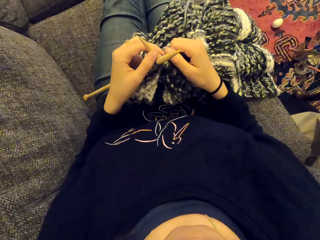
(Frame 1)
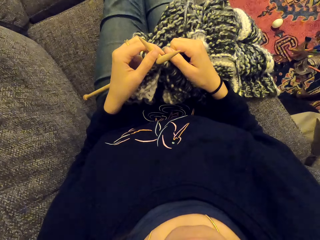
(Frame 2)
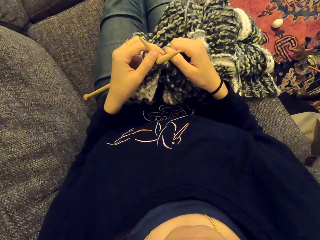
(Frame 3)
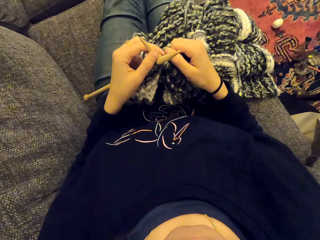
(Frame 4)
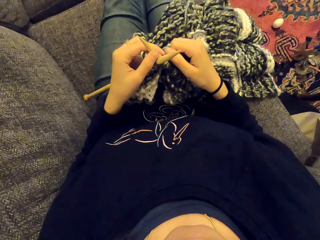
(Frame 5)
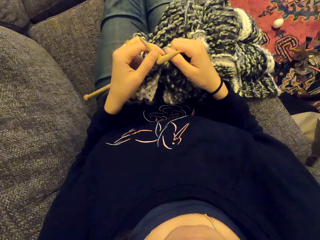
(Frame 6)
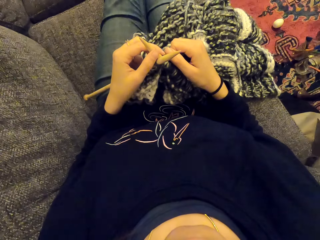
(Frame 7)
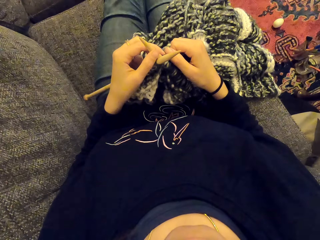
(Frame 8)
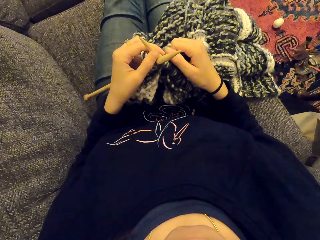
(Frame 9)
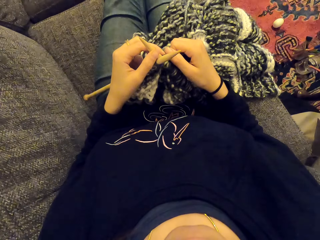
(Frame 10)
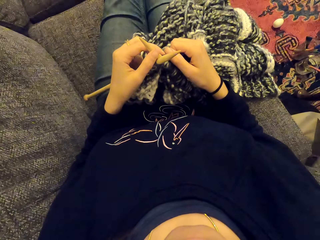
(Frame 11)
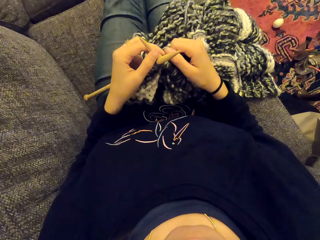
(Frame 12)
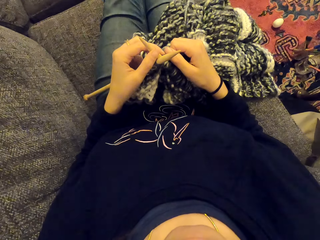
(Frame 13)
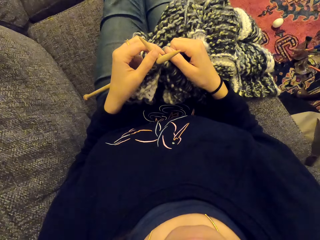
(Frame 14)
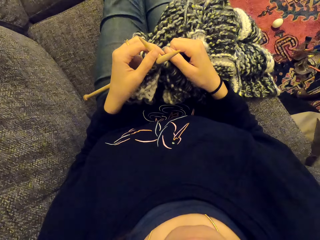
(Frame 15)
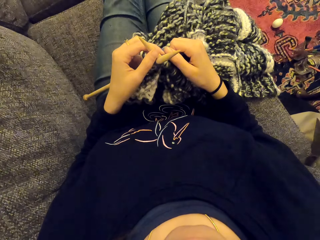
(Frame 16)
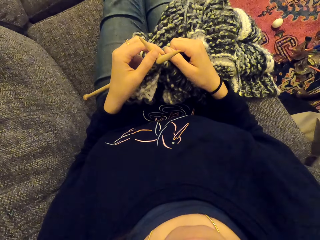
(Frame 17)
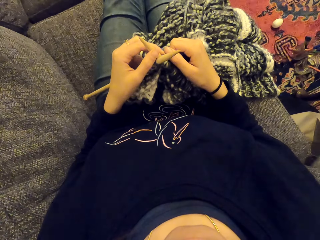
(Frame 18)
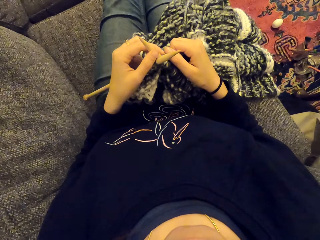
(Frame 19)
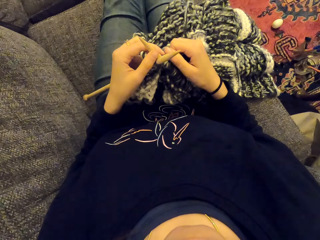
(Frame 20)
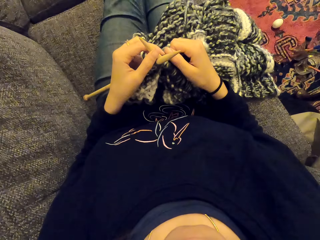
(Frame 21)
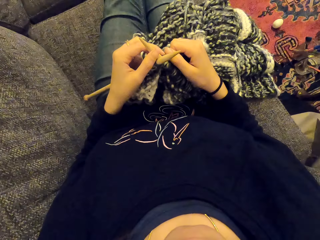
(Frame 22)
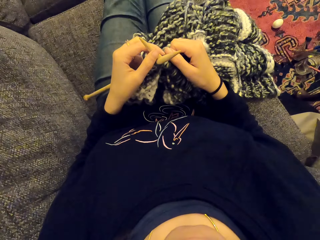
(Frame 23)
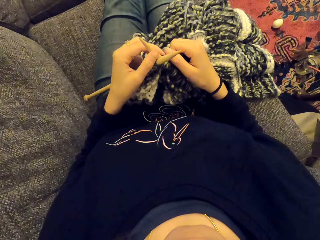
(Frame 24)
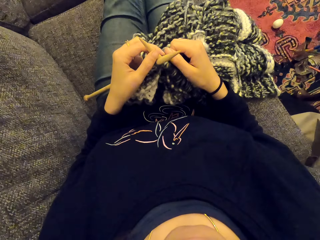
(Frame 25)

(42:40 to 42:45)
The camera wearer listens.

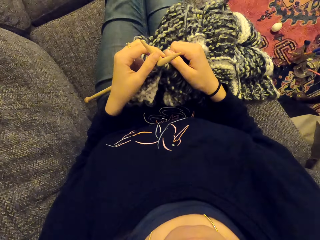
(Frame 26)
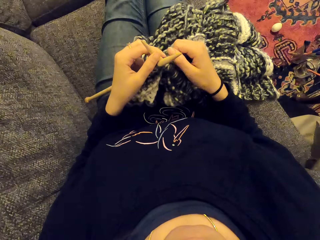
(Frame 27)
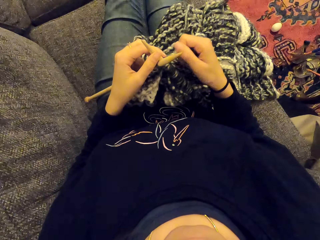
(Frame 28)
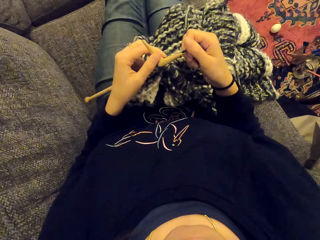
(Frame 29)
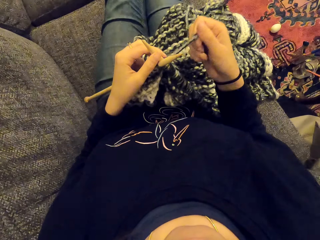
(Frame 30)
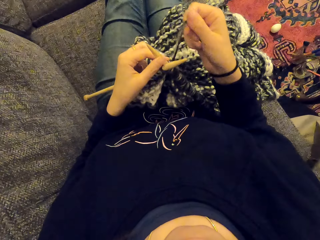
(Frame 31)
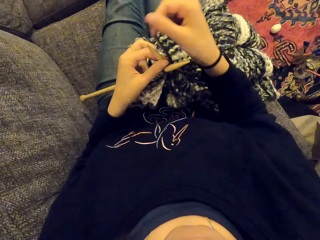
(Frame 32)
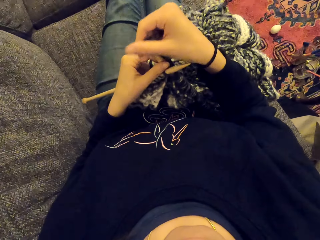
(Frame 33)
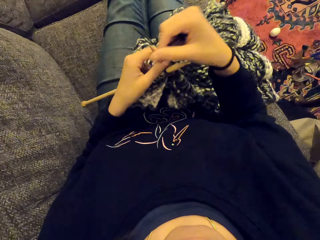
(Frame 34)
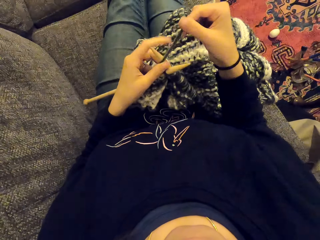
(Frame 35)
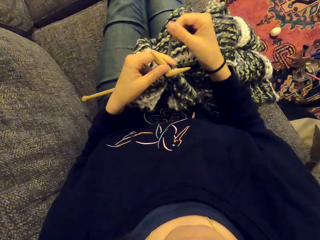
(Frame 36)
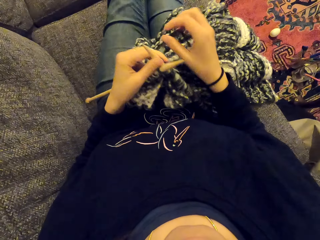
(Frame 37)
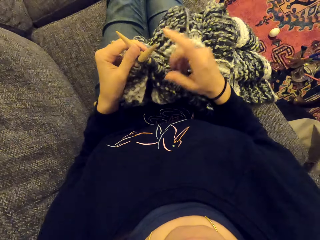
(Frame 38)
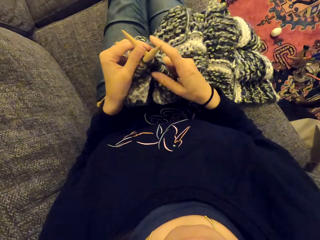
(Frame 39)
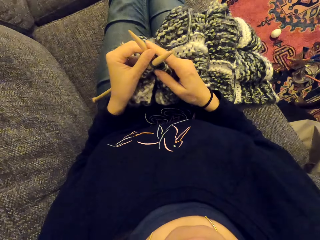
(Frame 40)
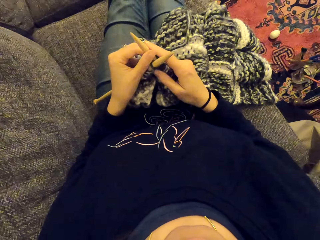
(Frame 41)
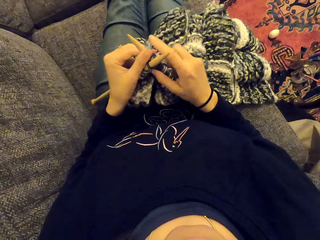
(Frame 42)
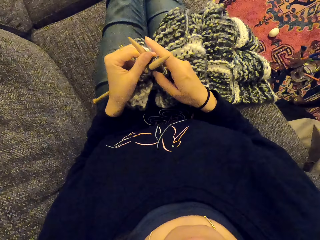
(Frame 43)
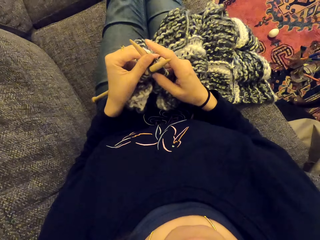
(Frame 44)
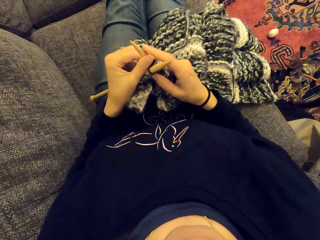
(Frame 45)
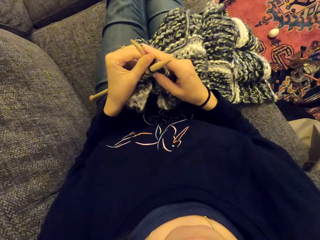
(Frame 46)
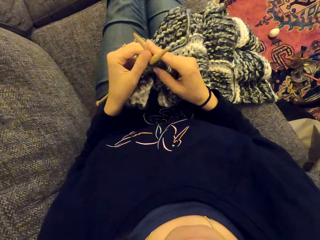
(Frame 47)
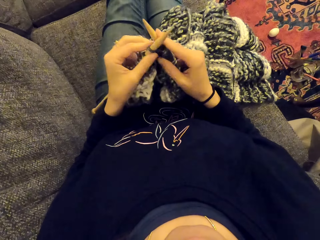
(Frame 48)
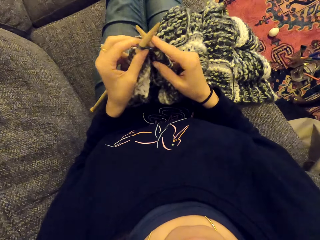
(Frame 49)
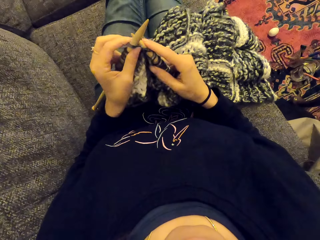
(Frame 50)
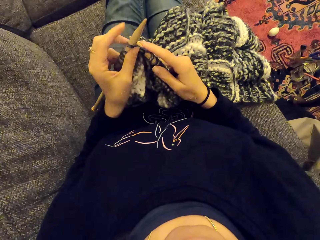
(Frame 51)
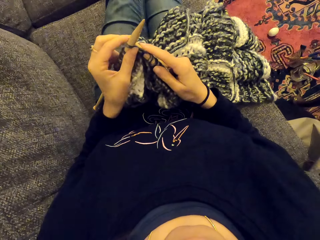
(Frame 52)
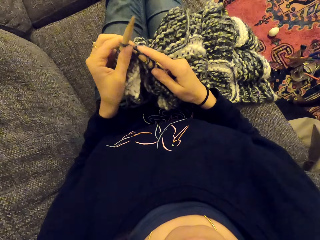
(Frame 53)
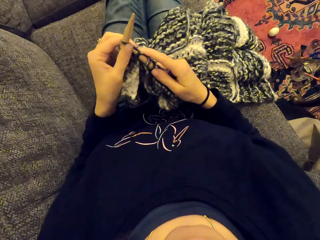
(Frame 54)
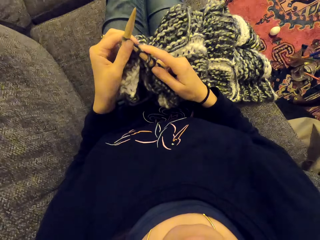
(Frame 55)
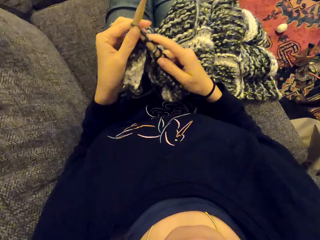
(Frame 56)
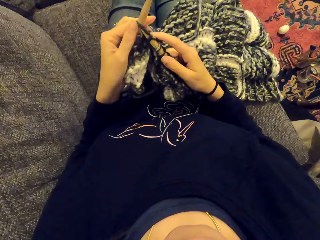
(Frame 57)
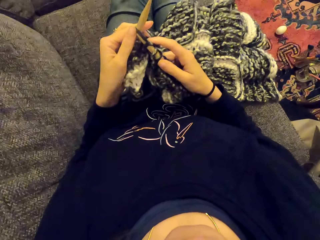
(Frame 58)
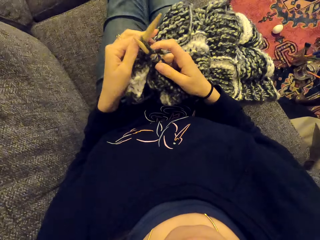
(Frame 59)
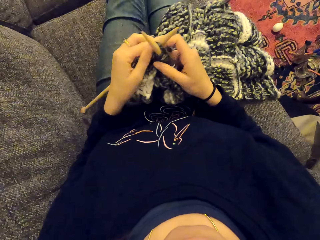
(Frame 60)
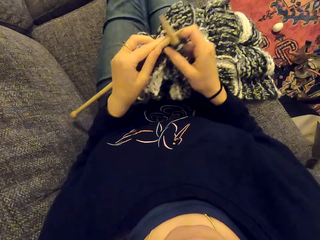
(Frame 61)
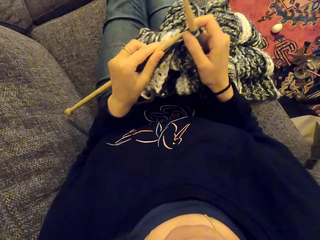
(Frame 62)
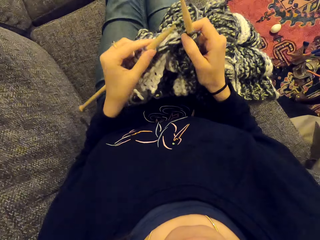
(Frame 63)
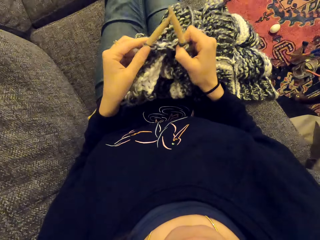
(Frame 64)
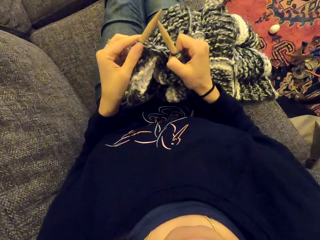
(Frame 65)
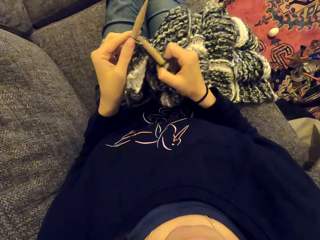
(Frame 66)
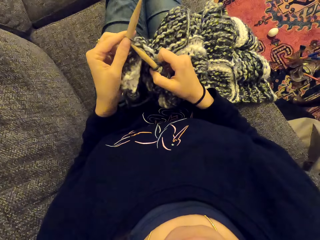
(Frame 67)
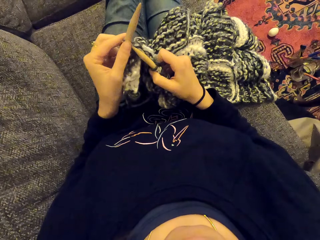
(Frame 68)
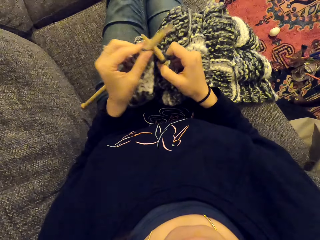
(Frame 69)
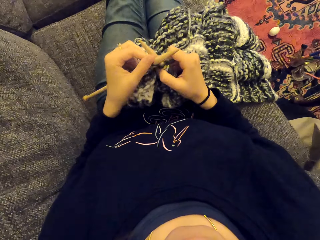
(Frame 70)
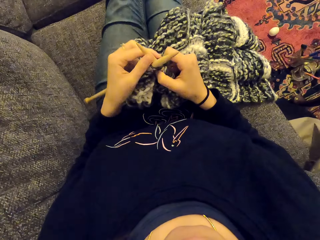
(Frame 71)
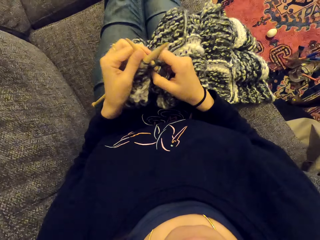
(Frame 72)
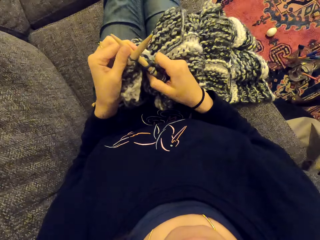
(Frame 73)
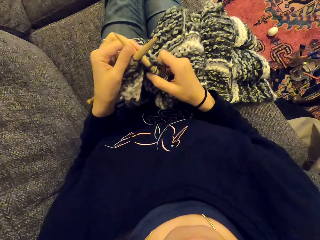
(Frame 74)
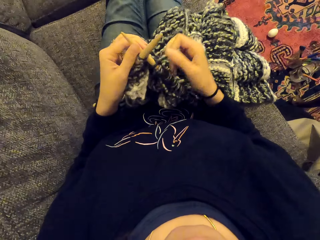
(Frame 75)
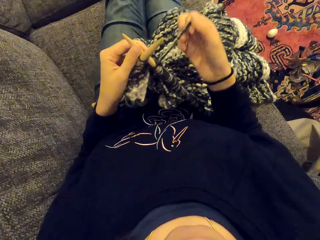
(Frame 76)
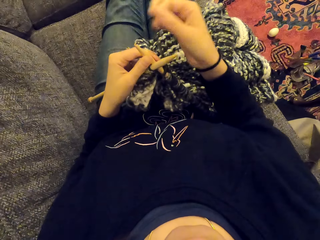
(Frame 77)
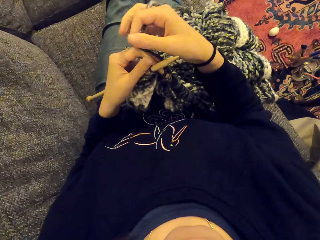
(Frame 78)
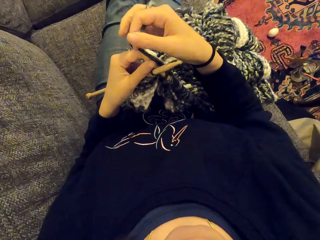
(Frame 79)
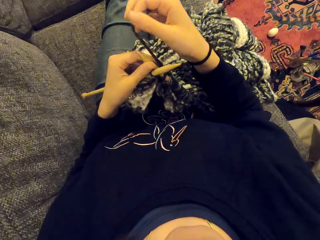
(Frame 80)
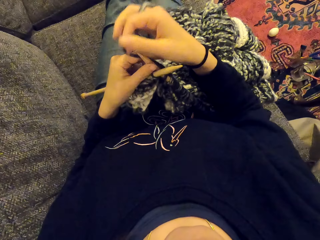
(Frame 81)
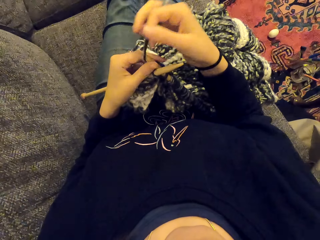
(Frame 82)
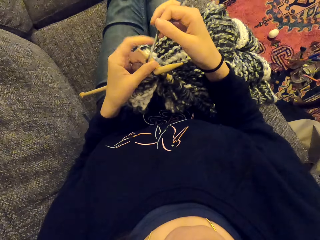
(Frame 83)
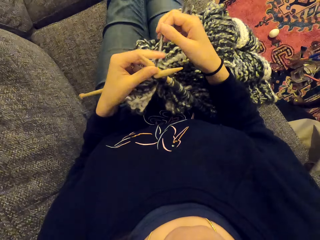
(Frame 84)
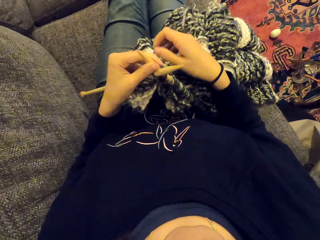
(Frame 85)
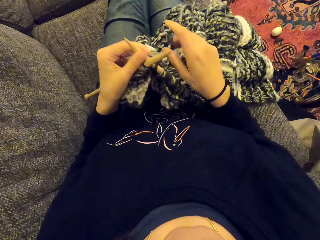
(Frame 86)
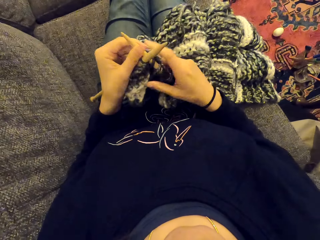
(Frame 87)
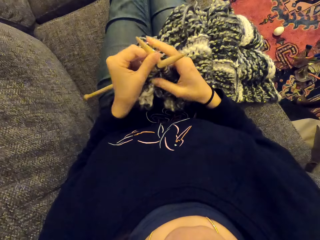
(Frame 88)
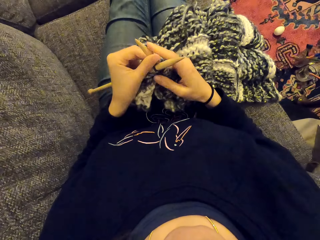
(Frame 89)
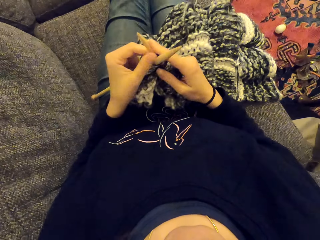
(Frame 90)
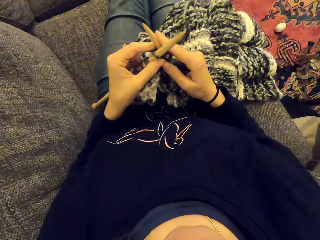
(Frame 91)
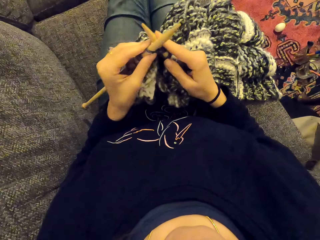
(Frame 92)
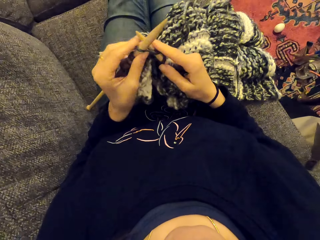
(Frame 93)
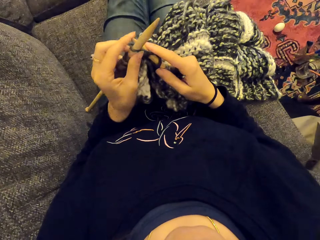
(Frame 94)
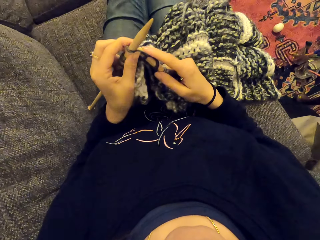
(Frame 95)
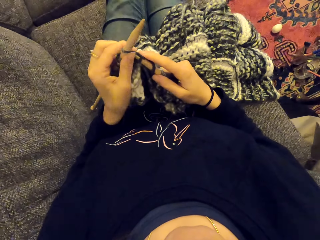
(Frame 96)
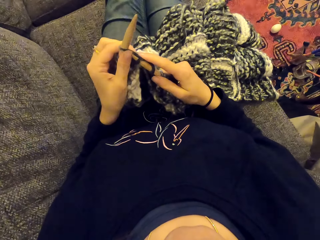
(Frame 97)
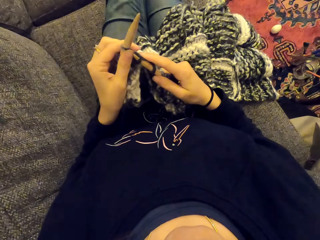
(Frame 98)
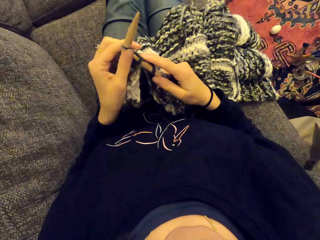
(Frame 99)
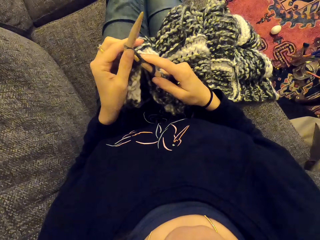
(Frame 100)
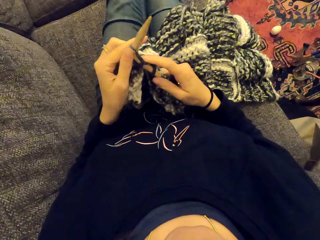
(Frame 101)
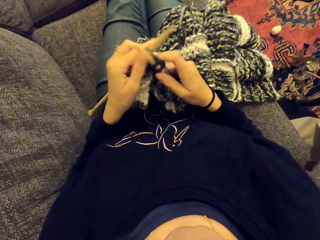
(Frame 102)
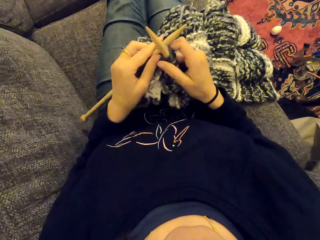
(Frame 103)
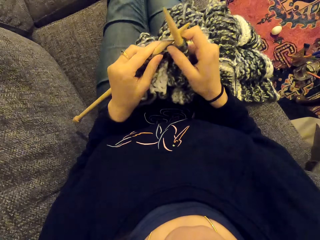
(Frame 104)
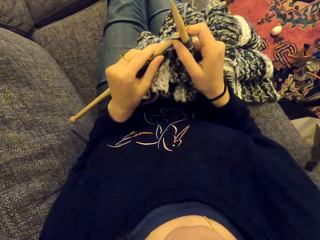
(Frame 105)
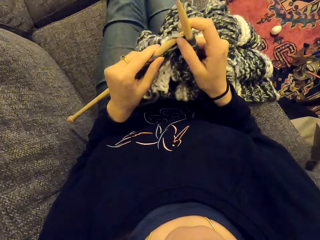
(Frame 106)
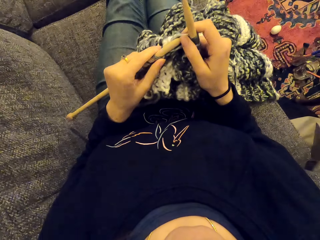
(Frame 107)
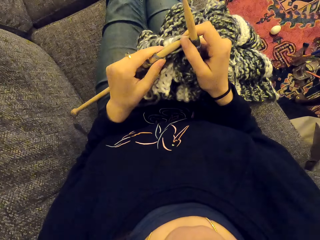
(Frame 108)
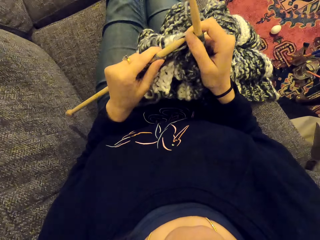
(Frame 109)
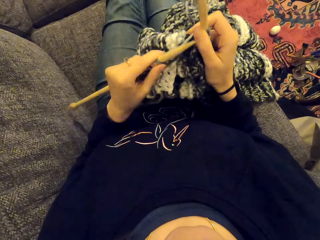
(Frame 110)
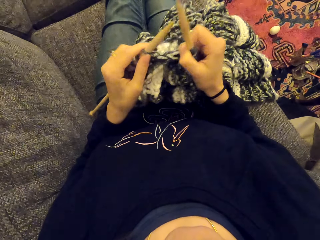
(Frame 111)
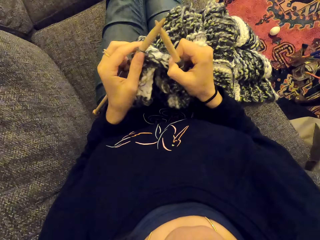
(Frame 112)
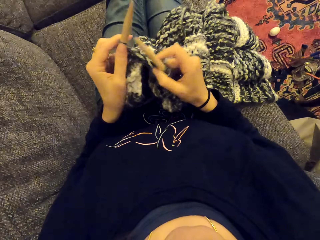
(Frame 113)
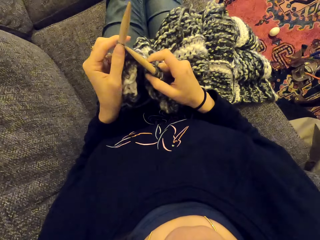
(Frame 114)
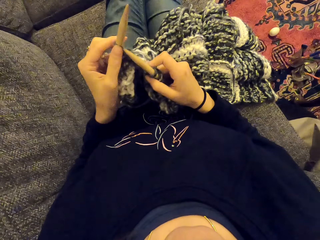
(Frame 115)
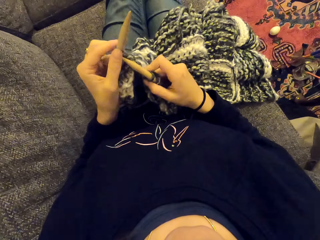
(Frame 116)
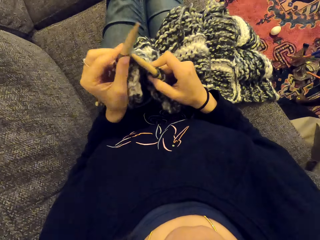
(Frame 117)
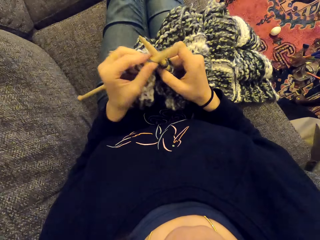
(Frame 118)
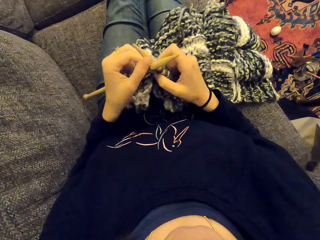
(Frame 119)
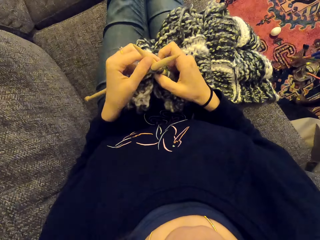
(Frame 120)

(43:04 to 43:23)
The camera wearer sews the piece of cloth. They knit the fabric. They listen. They sew the piece of cloth.
